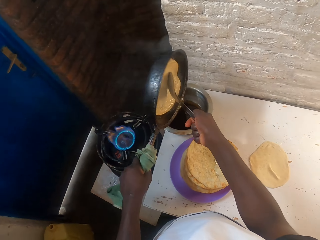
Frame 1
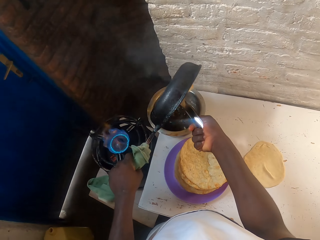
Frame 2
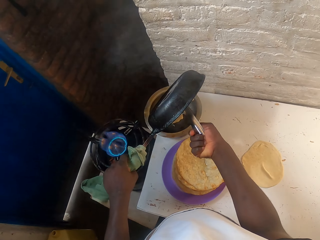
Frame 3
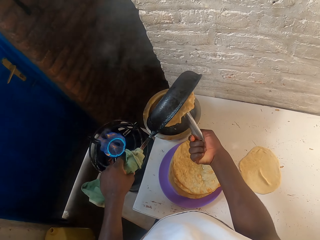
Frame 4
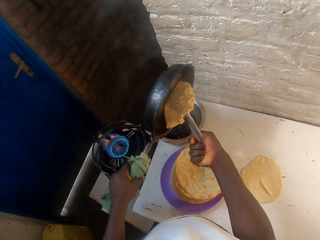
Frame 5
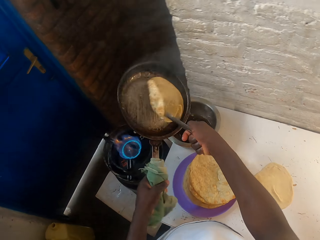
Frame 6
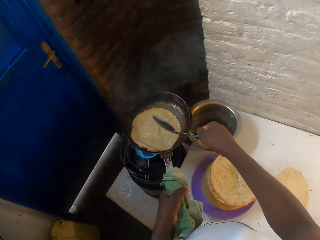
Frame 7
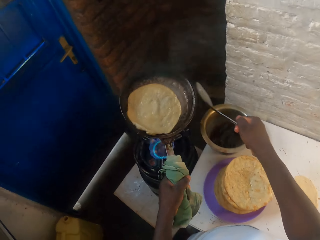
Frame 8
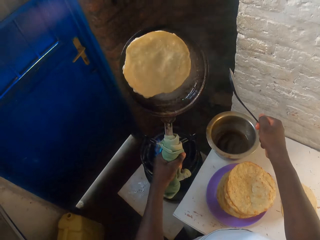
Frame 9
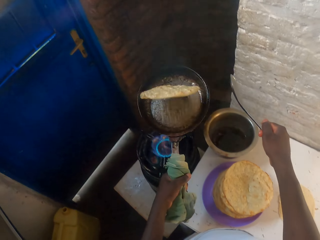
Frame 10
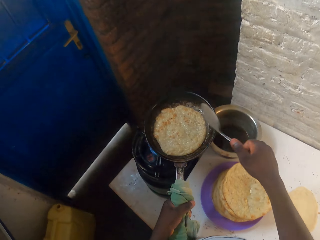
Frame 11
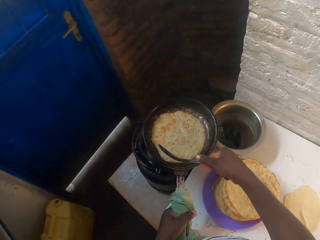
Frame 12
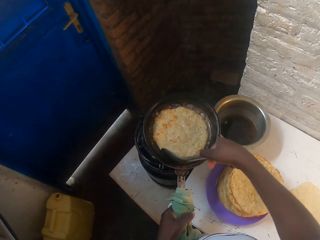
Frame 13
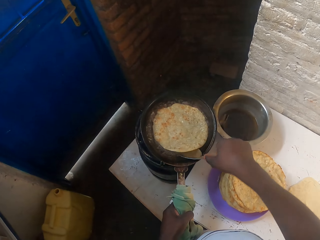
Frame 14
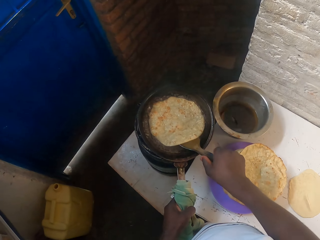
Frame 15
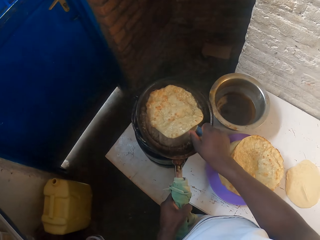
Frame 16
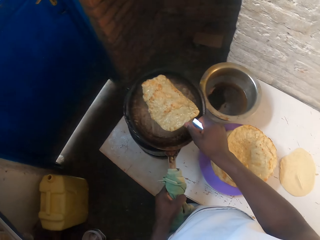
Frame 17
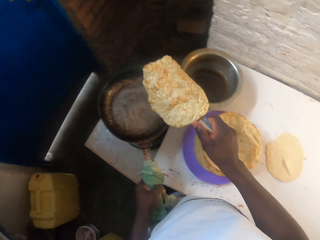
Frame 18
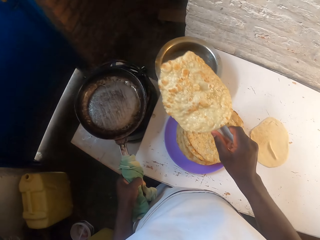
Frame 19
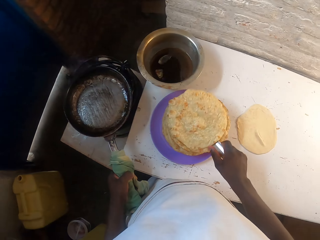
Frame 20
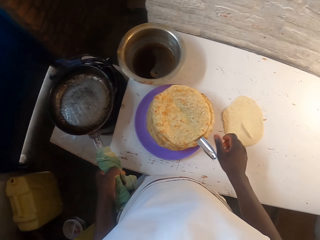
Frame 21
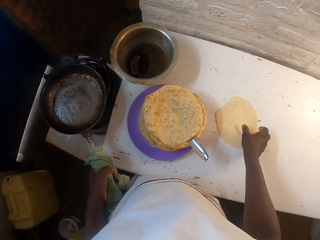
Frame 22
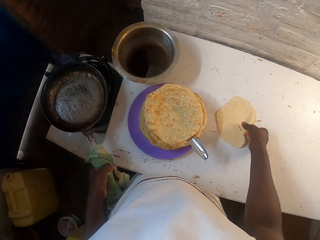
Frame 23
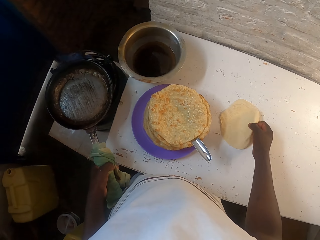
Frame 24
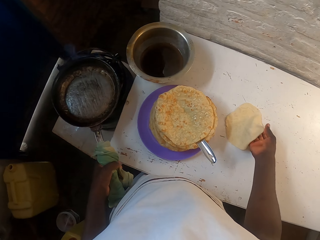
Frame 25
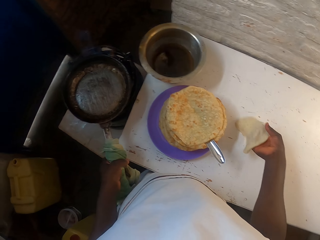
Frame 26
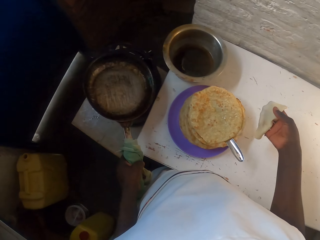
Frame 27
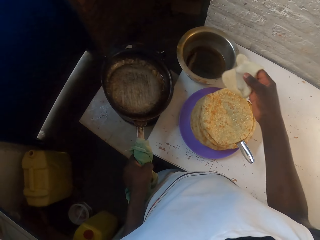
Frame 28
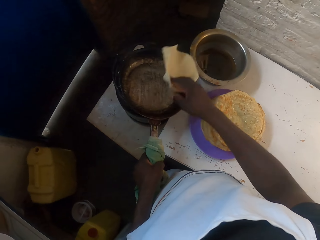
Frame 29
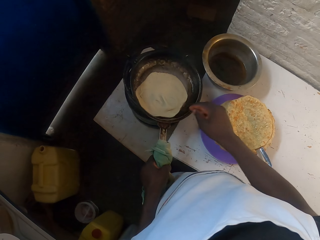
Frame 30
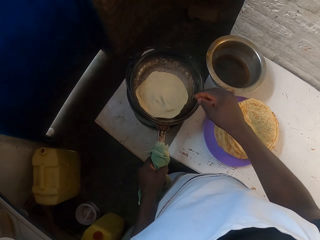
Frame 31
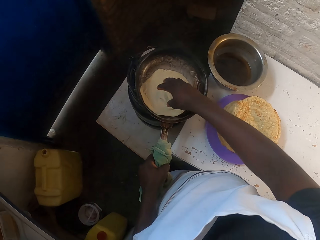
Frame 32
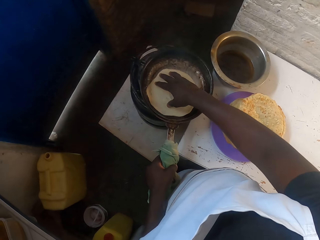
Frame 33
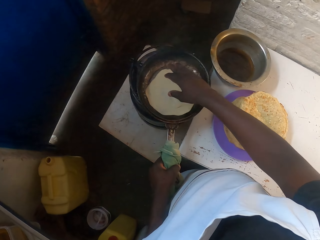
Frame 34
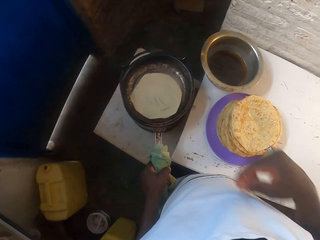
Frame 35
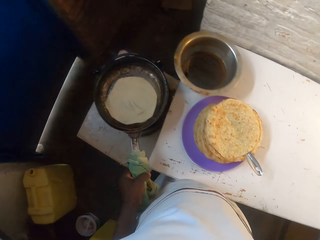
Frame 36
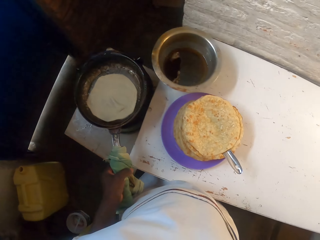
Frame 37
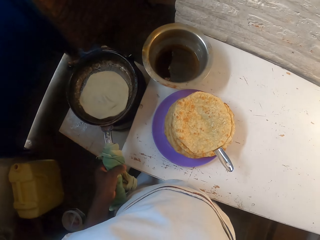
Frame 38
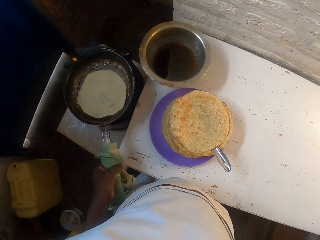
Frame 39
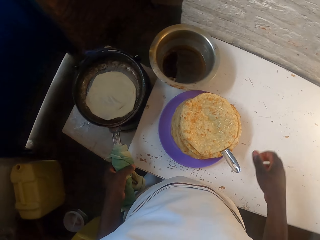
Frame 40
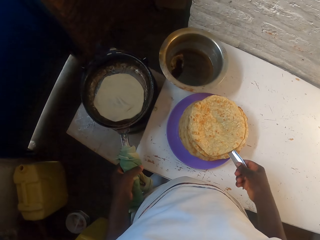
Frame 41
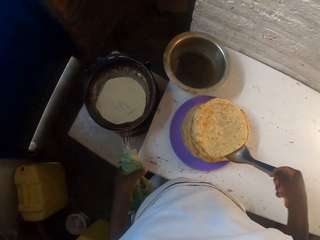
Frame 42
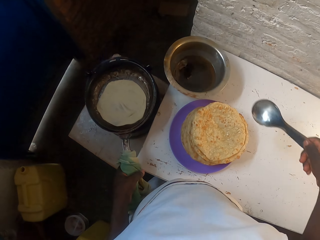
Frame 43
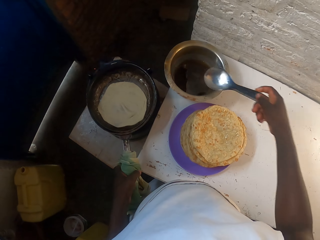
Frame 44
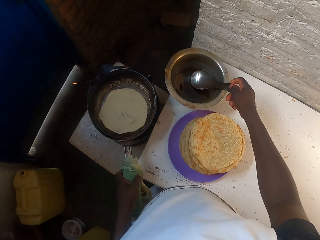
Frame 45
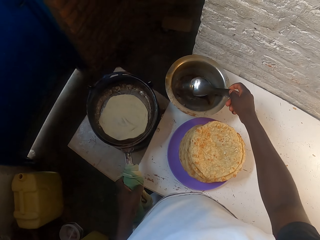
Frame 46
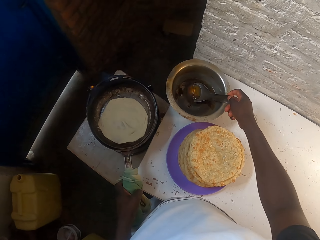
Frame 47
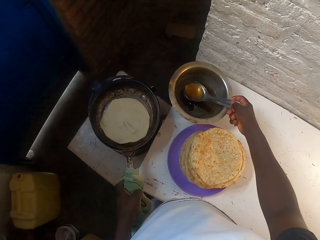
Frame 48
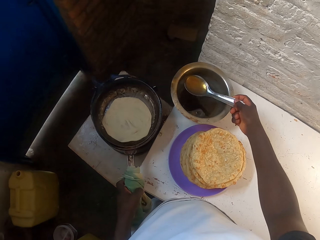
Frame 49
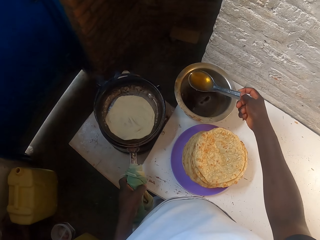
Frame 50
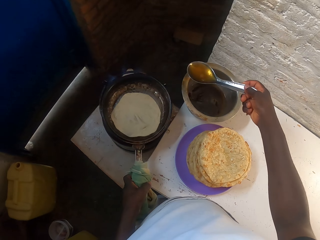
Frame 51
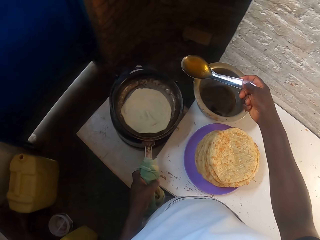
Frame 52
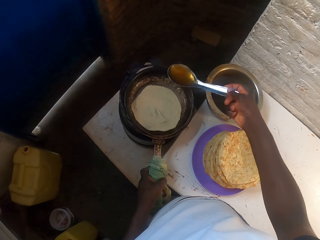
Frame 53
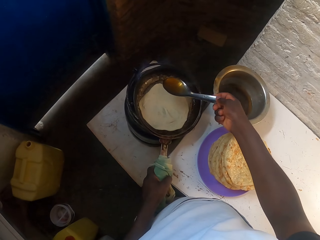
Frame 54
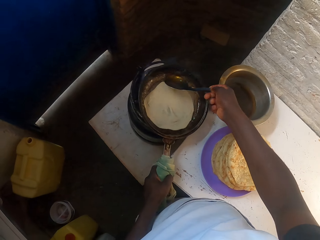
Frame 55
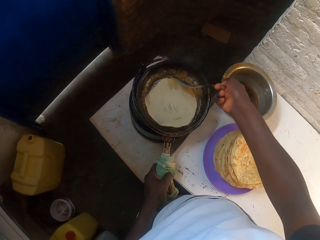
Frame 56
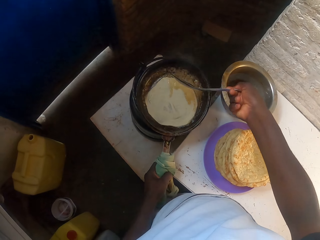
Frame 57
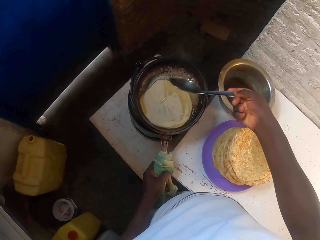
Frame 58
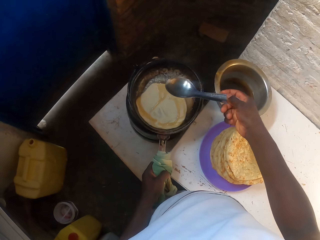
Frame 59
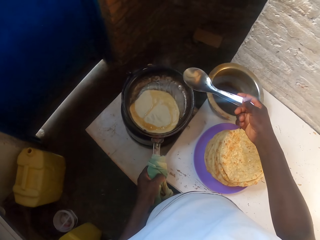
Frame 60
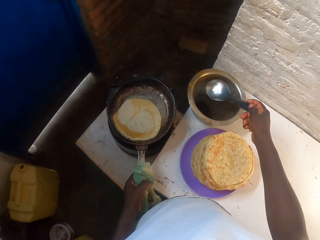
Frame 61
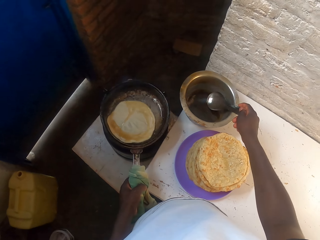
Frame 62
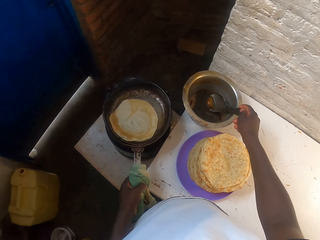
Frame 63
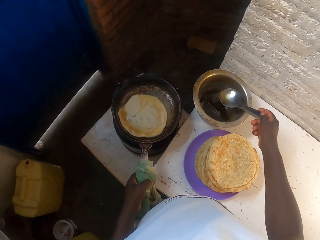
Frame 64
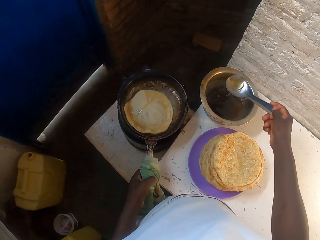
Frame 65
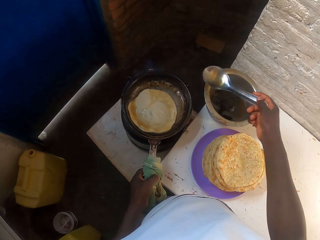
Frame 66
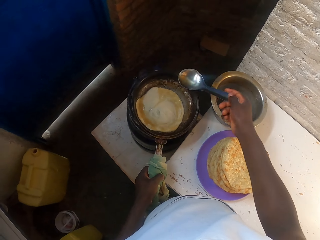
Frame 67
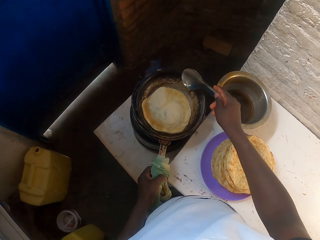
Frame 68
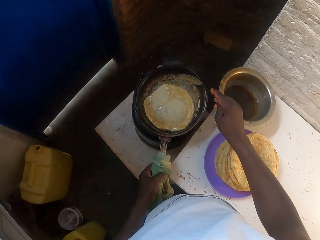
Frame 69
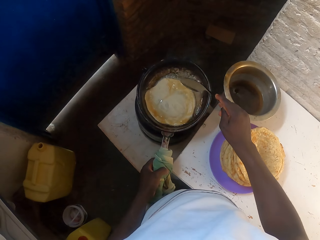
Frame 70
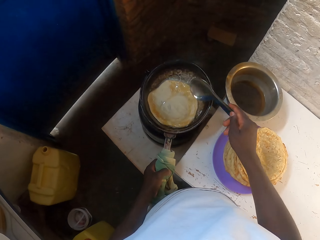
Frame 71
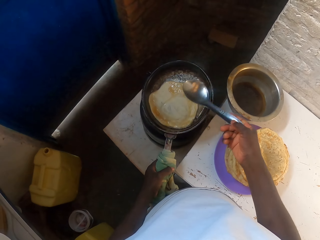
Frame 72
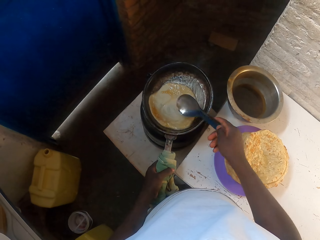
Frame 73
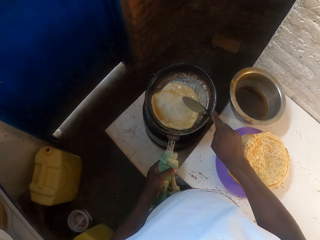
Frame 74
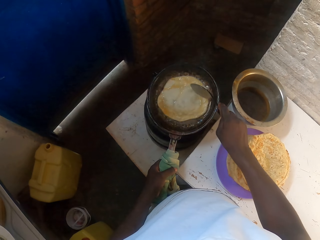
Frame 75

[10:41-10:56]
The camera wearer pours the oil in the cooking pot. He turns a chapati. He places the flat bread on the plate. He picks the dough from the table and places the dough in the pan. He lifts his hand. He picks the cooking spoon from the flat bread. He scoops the oil from the cooking pot and pours the oil in the pan. He scoops the oil from the cooking pot and pours the oil in the pan.

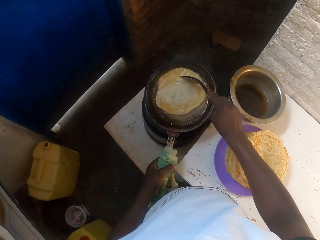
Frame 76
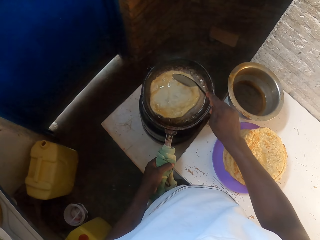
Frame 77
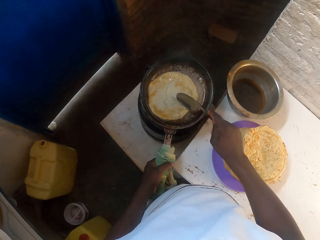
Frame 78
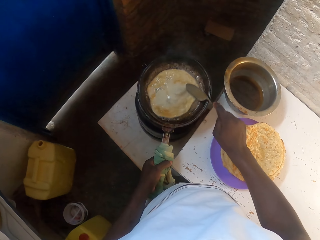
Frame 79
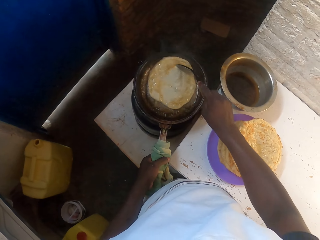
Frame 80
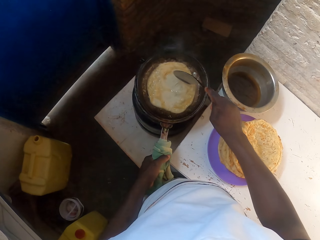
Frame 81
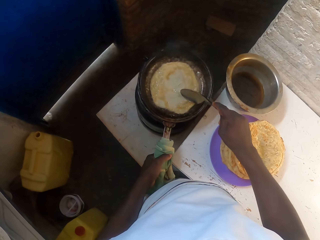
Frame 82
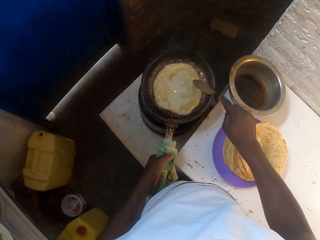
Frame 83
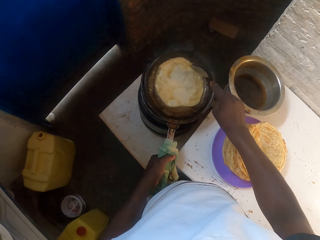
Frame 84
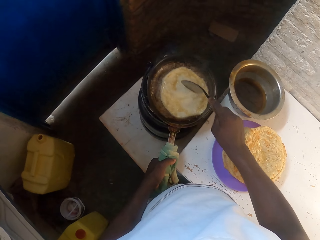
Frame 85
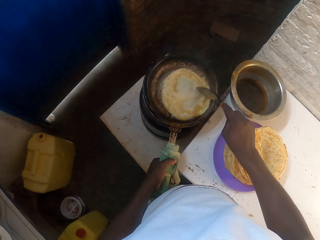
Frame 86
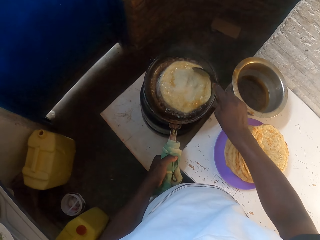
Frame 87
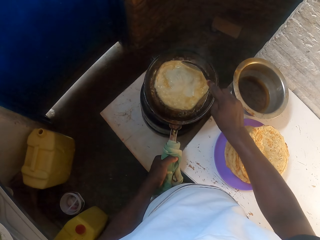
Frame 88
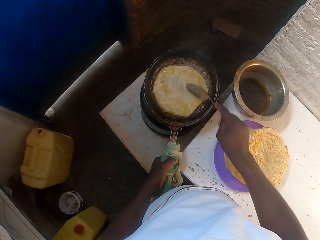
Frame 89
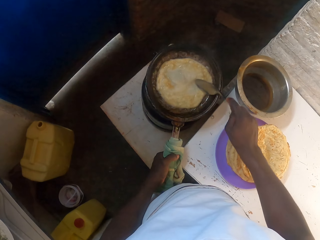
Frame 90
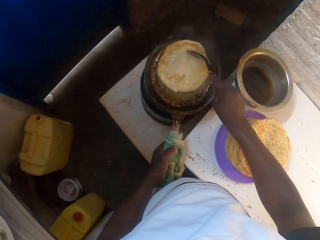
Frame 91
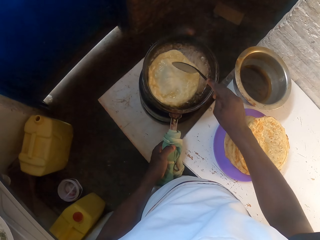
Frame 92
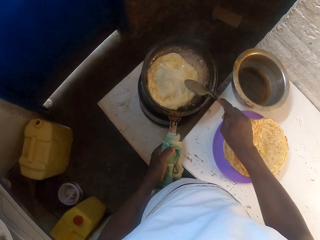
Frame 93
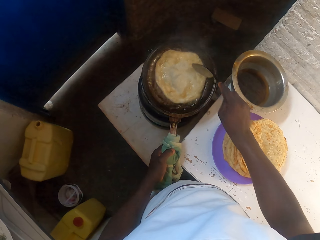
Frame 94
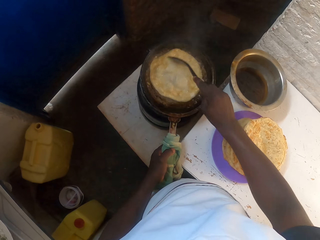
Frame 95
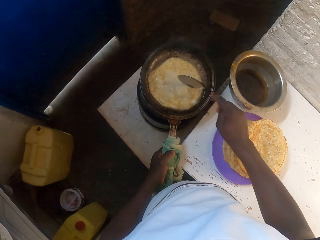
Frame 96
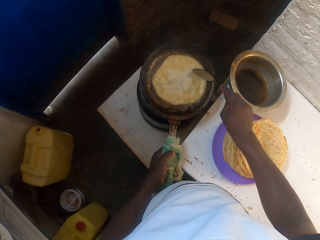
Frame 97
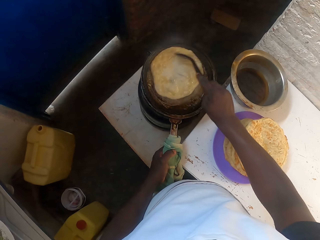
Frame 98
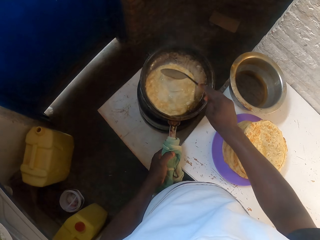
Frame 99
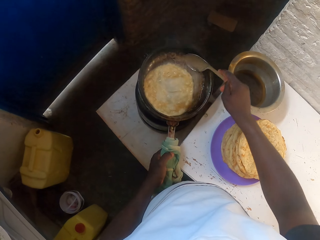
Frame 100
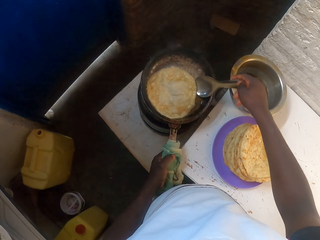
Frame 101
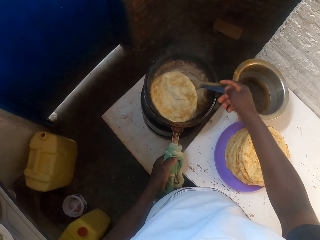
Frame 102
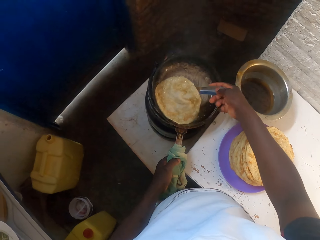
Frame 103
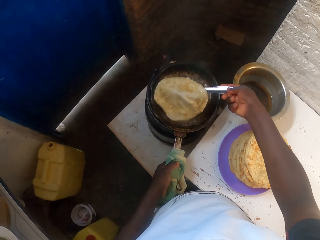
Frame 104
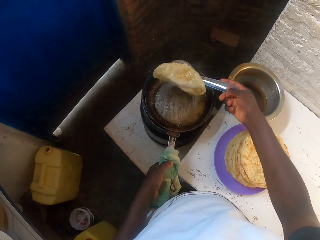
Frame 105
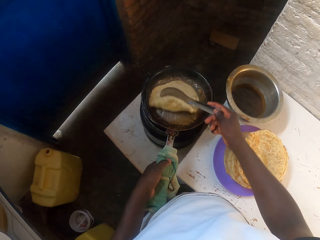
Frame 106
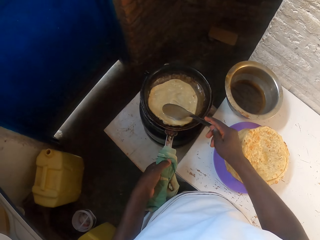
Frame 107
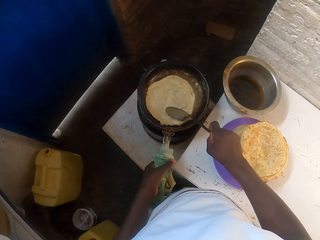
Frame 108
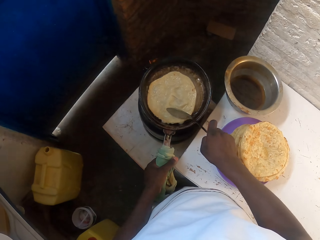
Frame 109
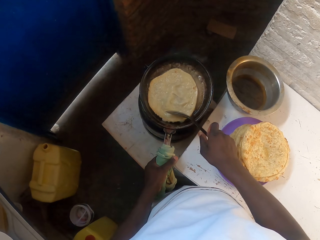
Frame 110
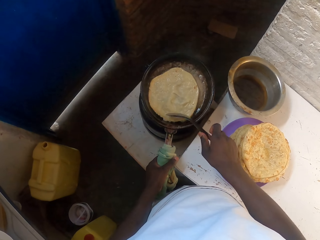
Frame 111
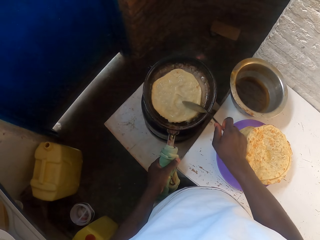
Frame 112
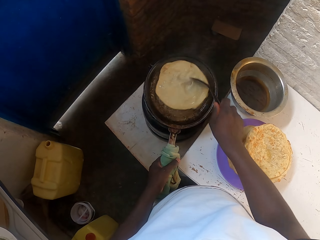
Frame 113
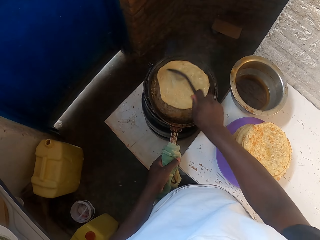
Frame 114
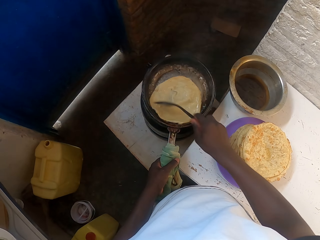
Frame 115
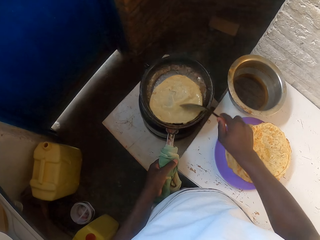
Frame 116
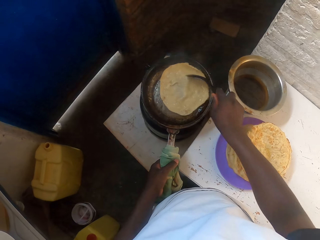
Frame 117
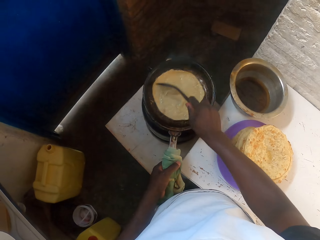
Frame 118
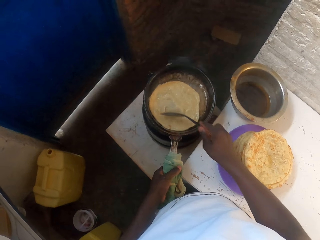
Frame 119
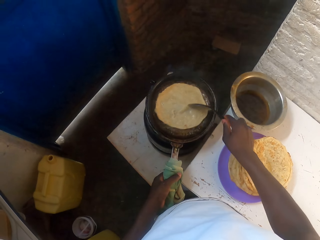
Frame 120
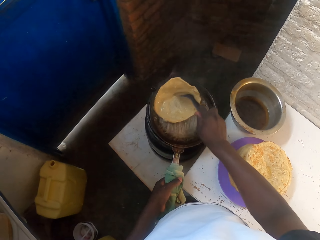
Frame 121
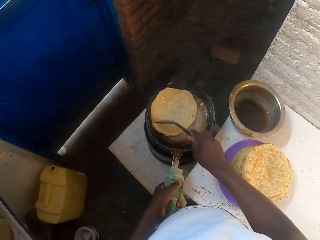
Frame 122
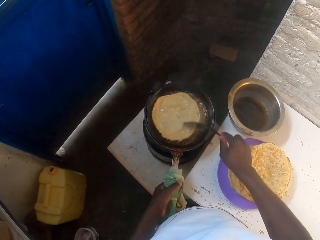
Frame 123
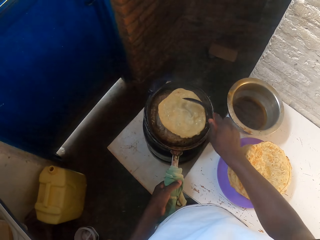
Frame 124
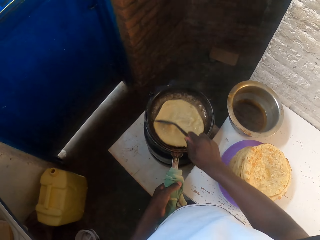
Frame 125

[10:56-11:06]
The camera wearer cooks the chapati. They turn the chapati. They cook the chapati.
